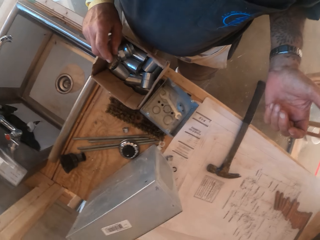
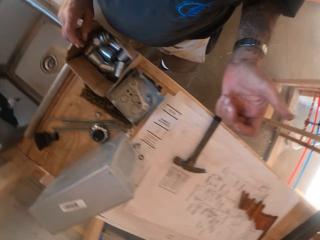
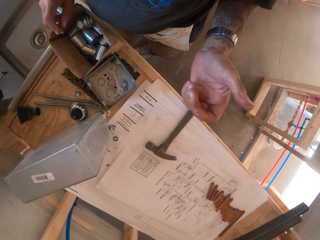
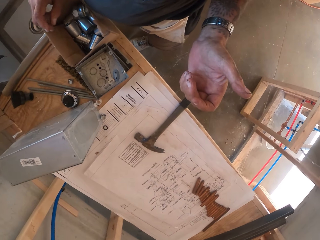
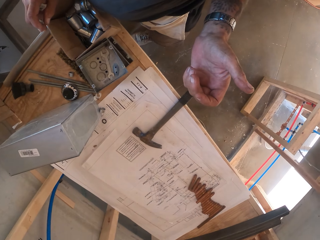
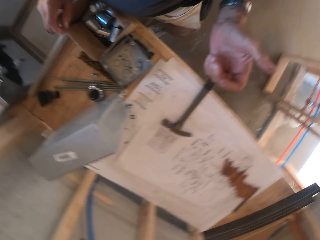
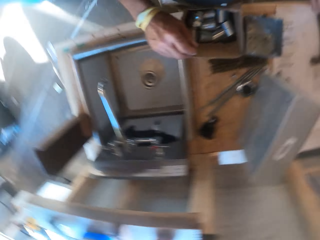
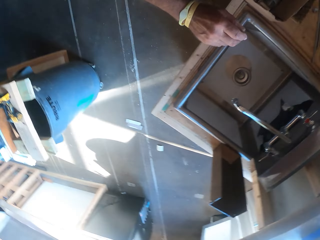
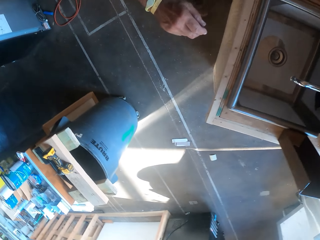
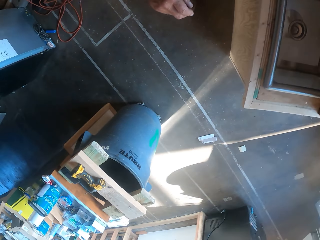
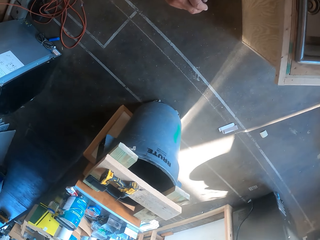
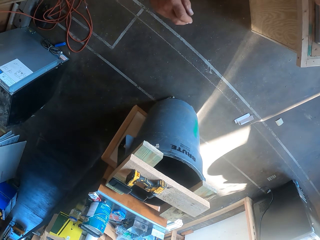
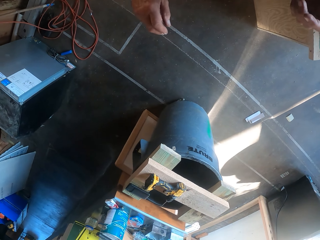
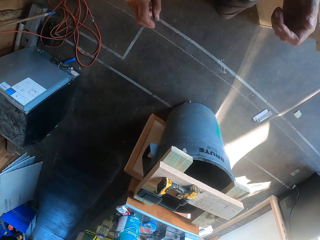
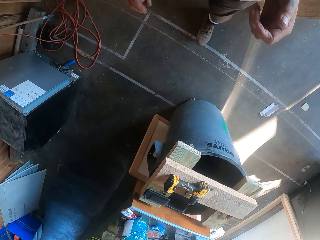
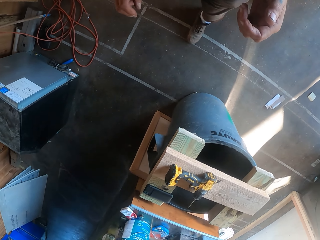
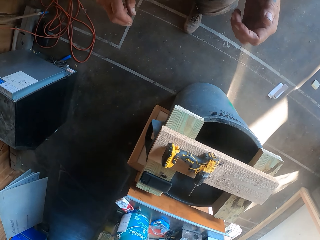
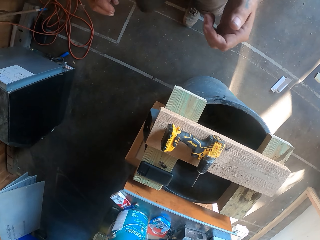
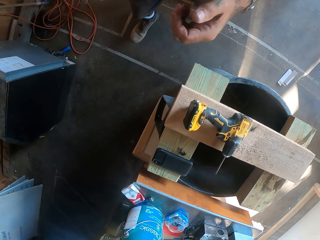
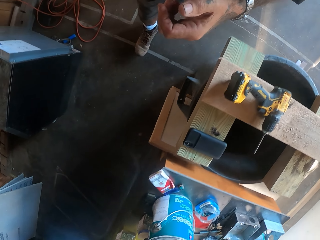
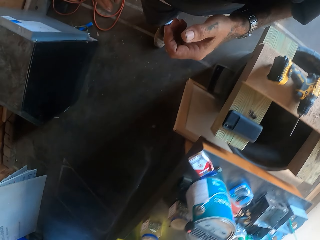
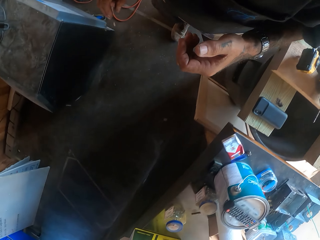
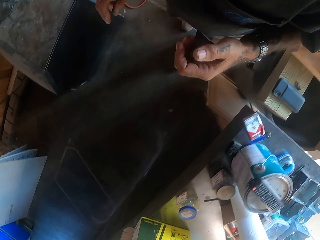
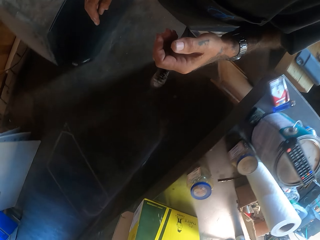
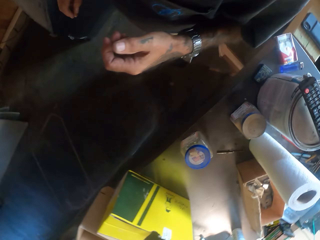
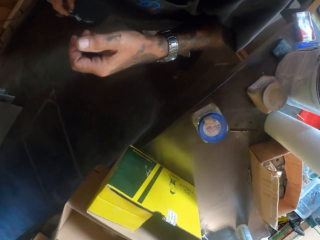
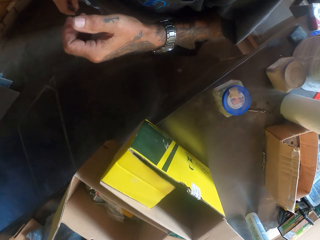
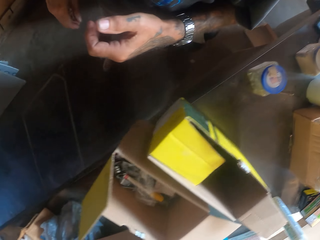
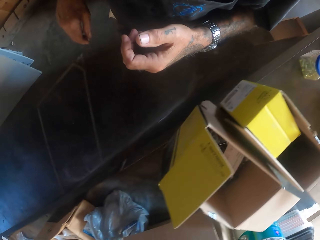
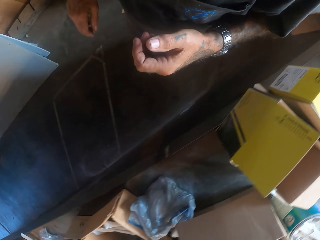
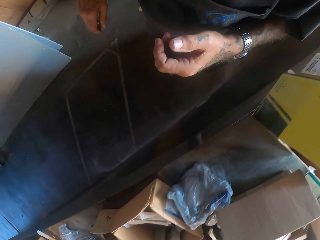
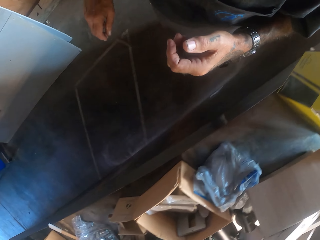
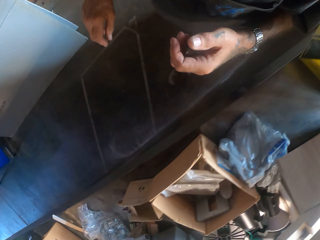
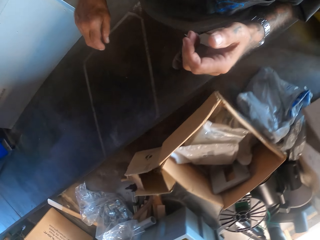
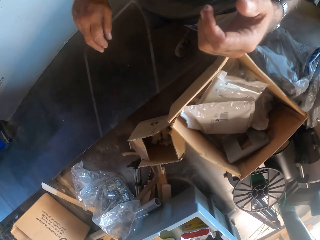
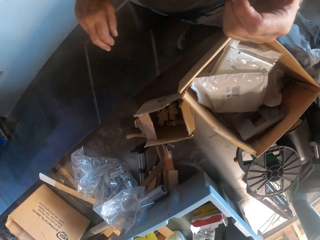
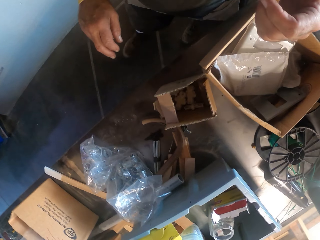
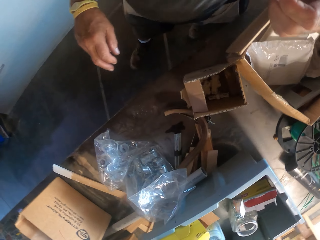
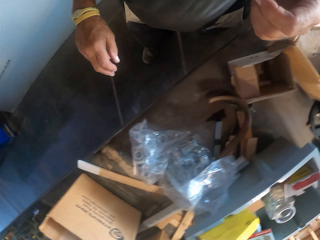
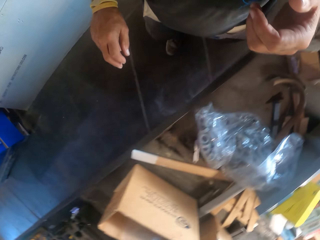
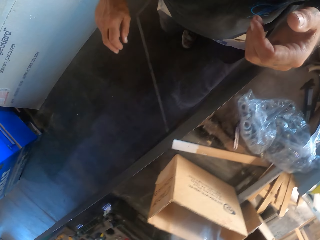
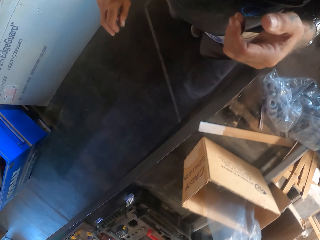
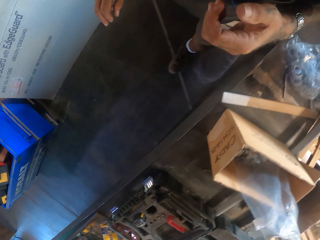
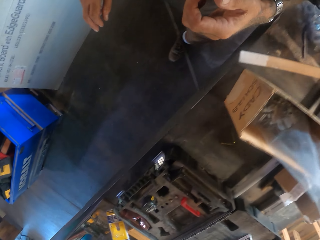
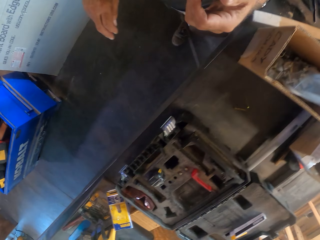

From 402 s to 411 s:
The camera wearer looks around. They walk around.

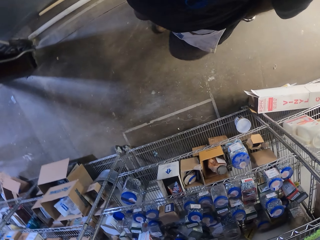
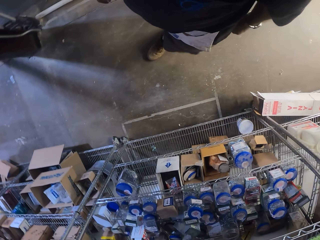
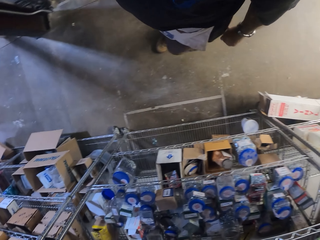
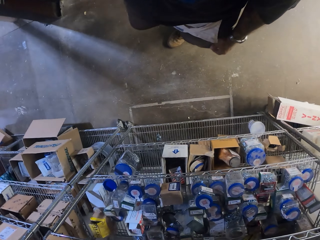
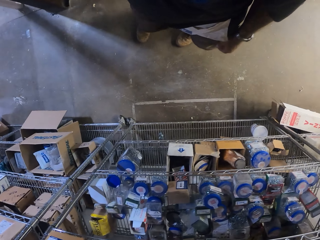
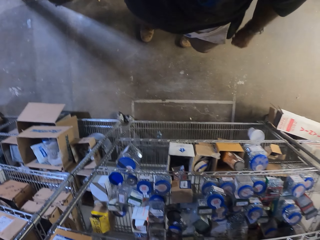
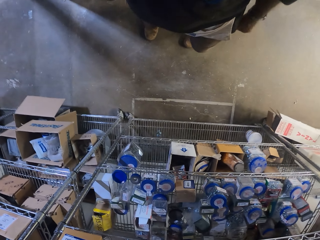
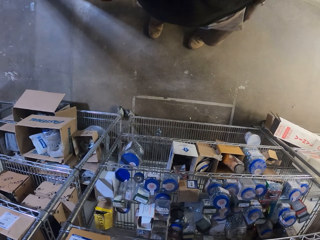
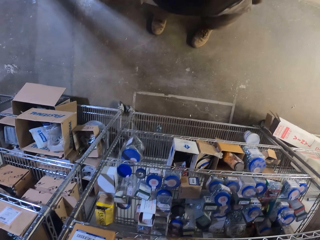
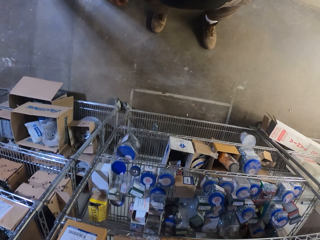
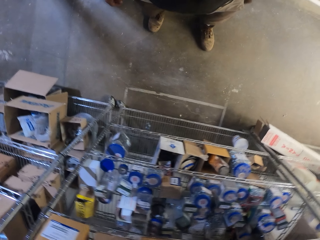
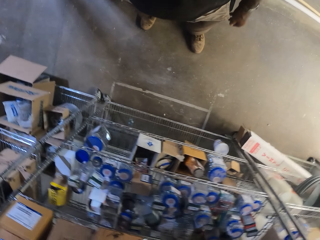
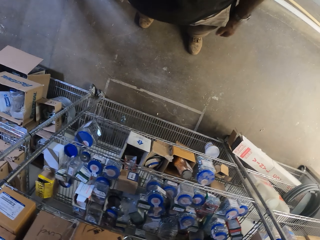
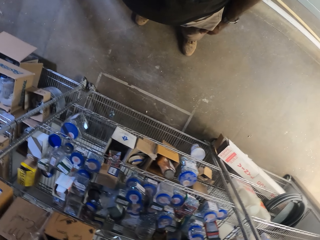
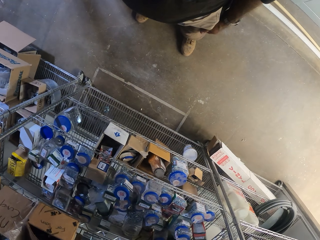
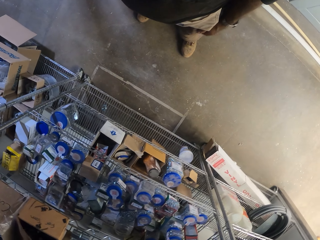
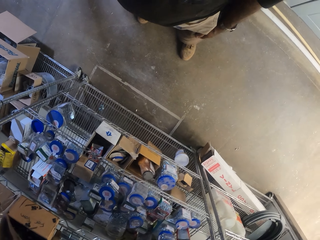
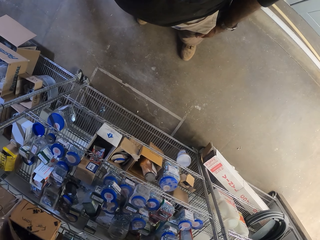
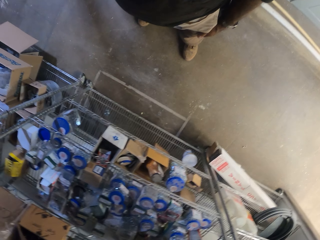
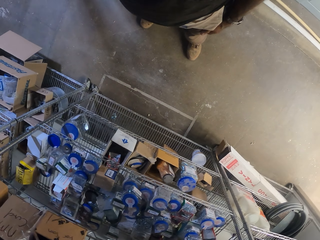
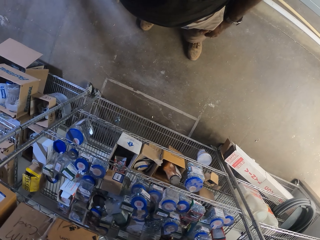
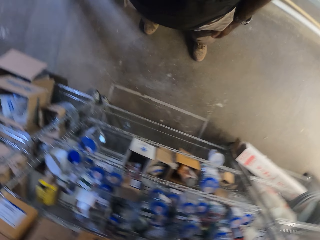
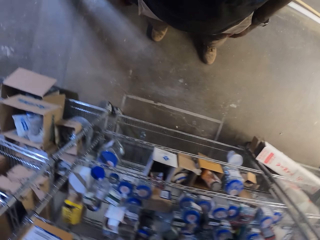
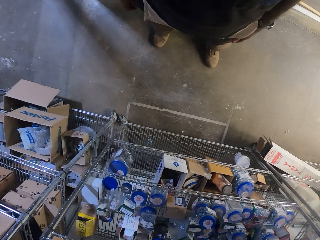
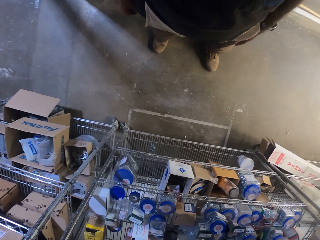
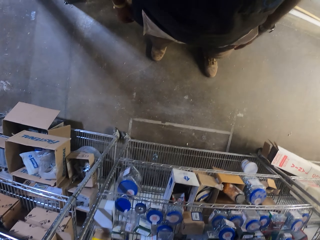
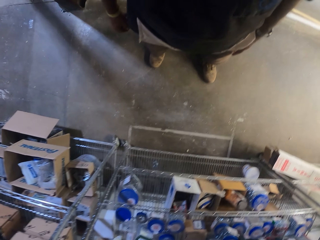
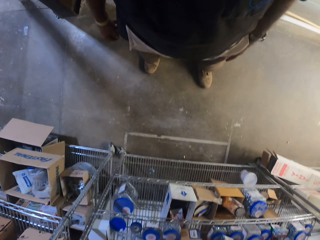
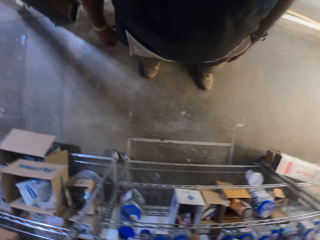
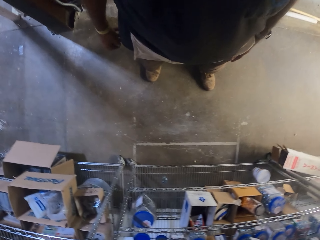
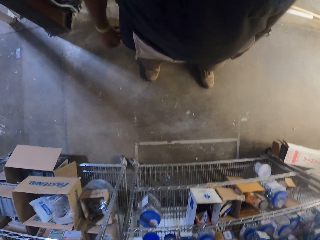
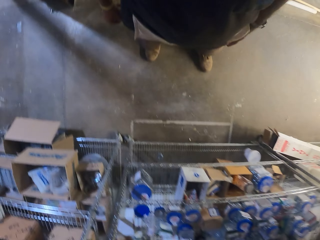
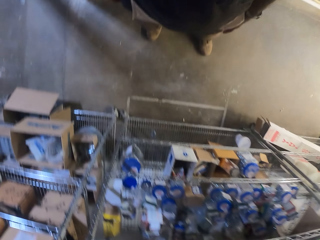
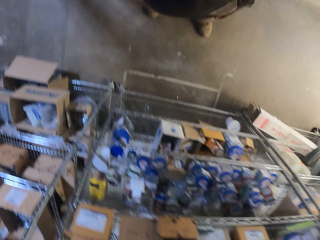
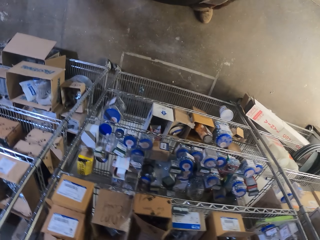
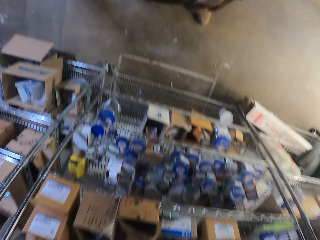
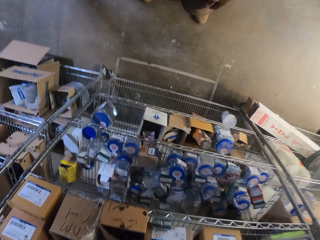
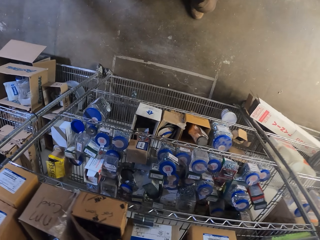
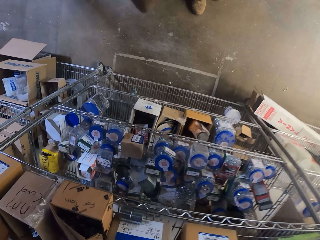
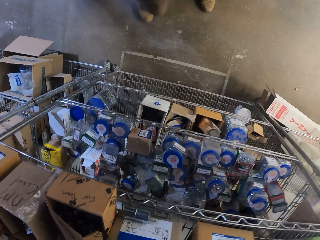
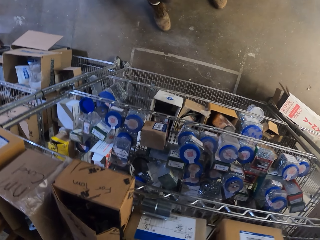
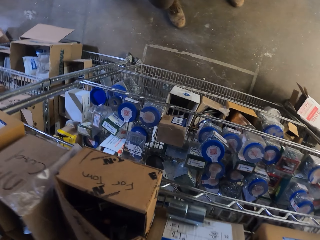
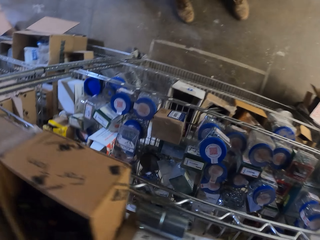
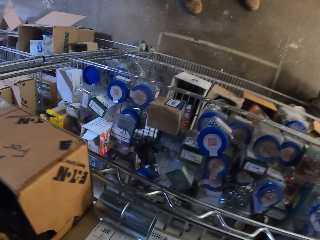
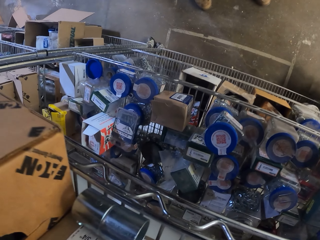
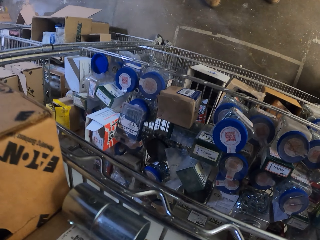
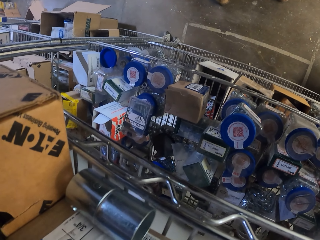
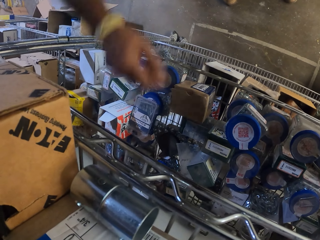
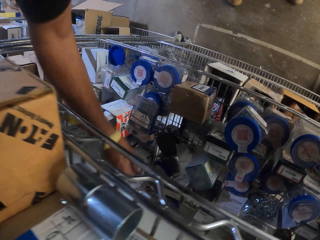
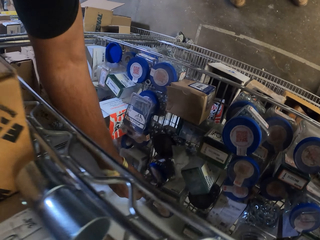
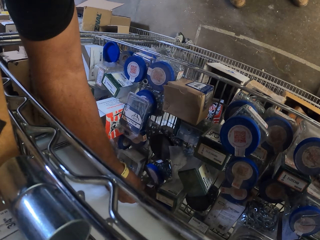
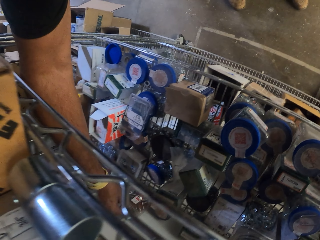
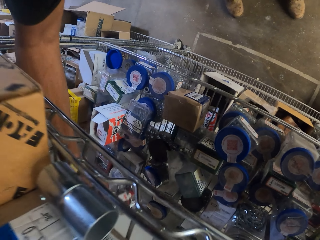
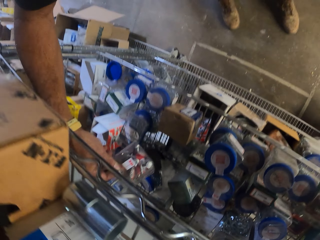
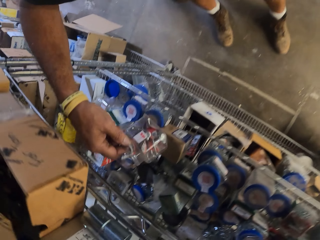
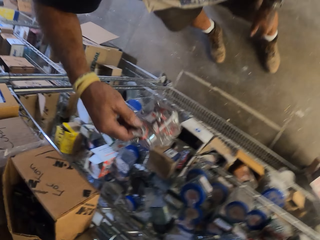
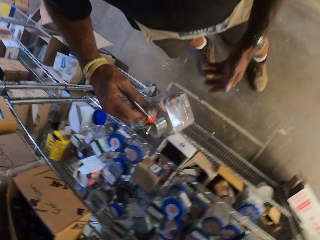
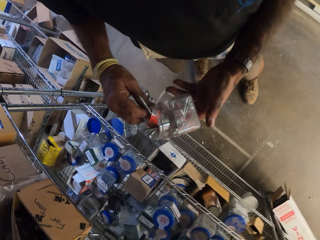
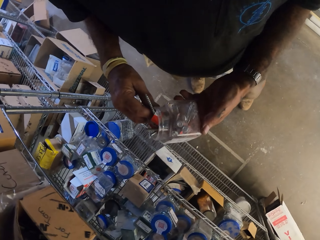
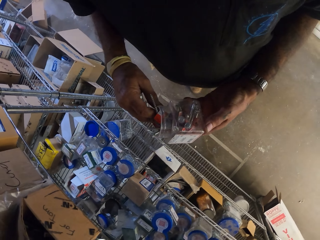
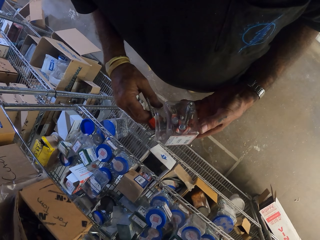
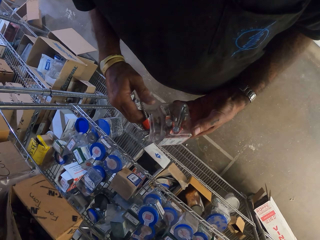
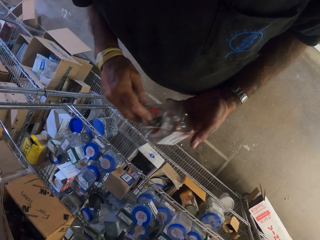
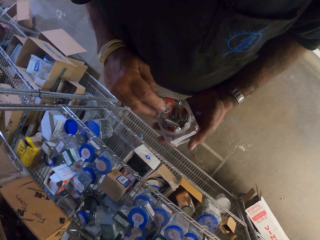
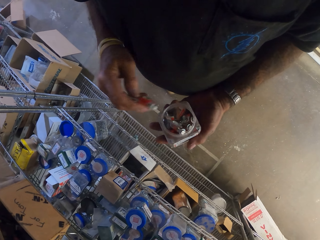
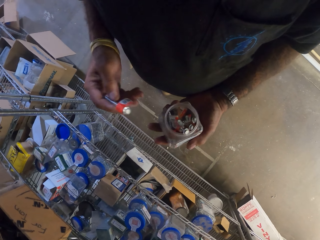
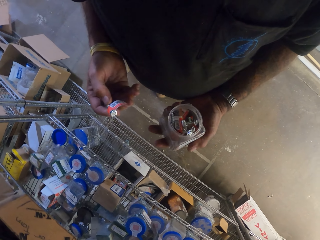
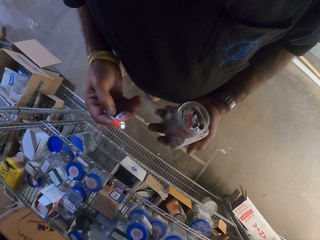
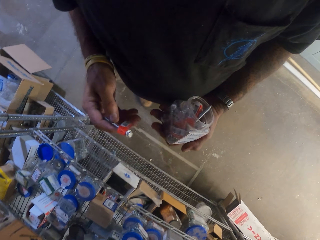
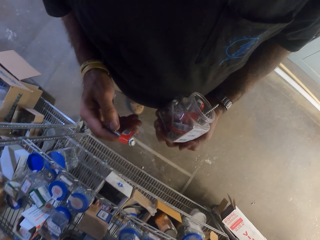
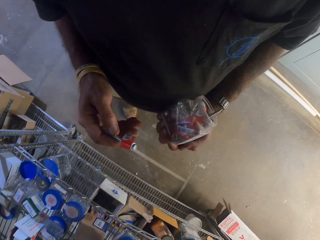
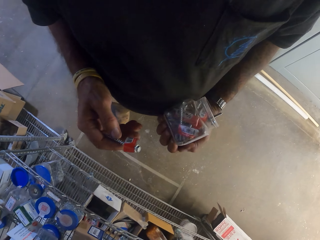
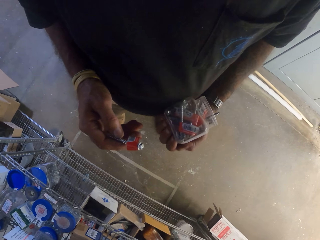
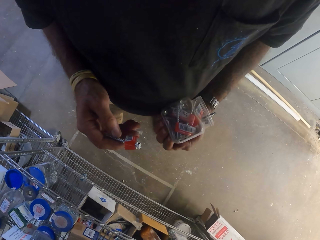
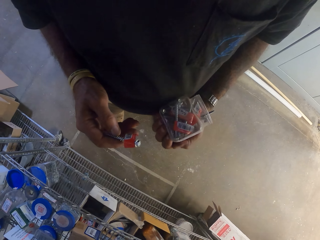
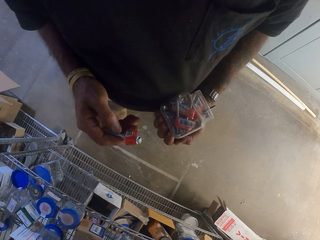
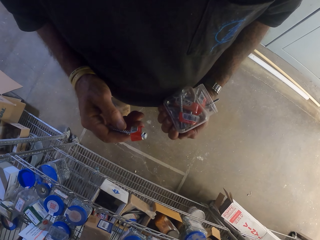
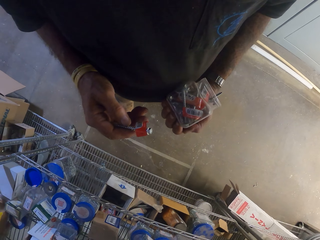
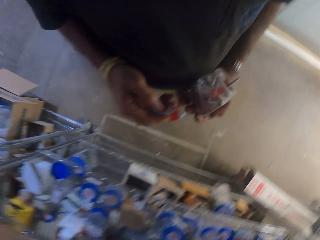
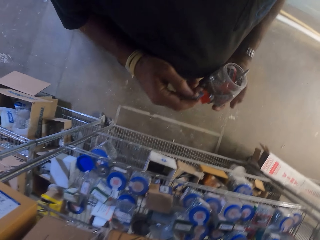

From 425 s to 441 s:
The camera wearer stands in front of the shelf. They stop and look around. They pick up a tin of screws or container on the shelf. They check the tin of screws in hand. They check a screw in hand. They pick something from the container. They look around.
